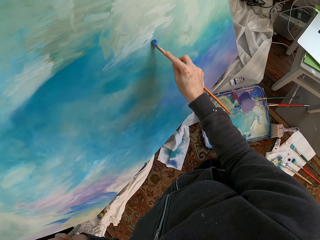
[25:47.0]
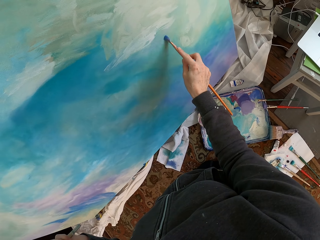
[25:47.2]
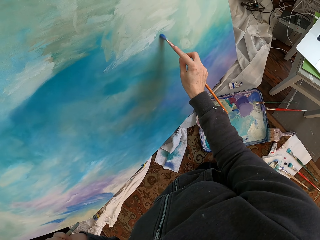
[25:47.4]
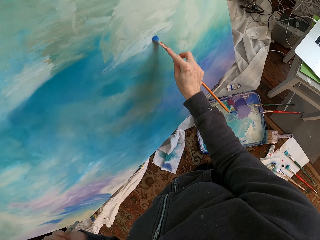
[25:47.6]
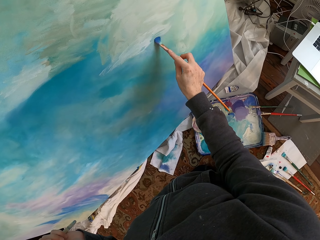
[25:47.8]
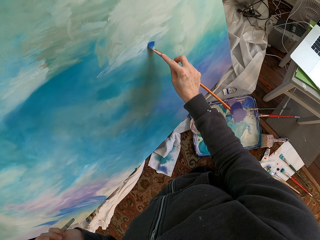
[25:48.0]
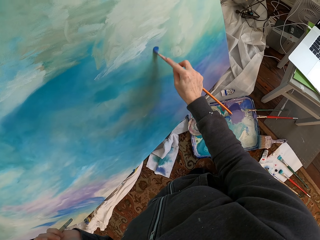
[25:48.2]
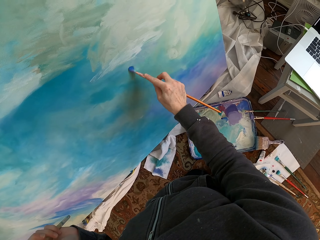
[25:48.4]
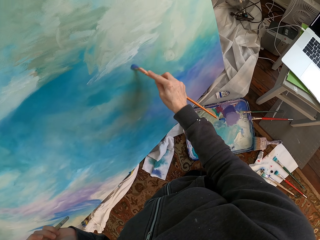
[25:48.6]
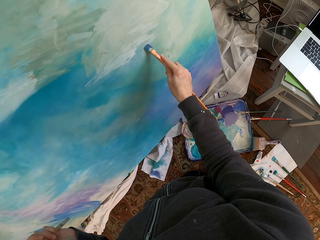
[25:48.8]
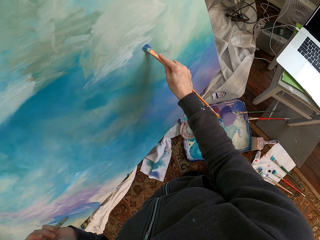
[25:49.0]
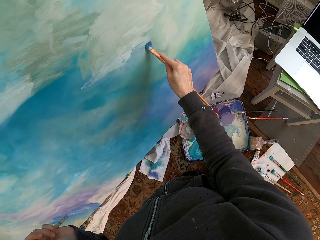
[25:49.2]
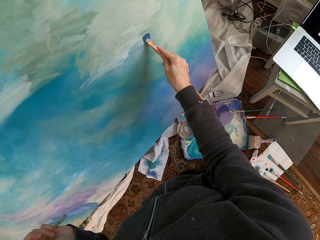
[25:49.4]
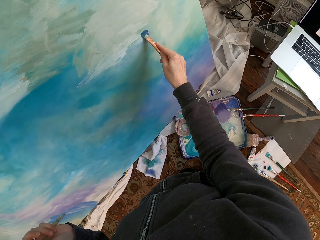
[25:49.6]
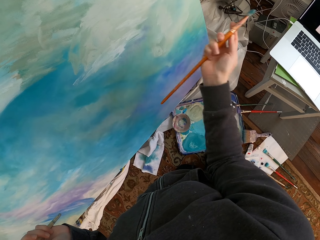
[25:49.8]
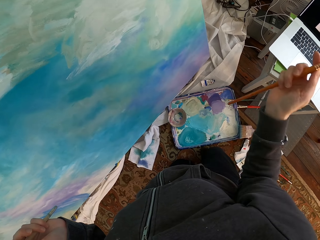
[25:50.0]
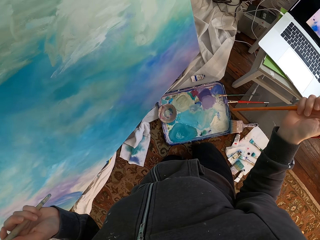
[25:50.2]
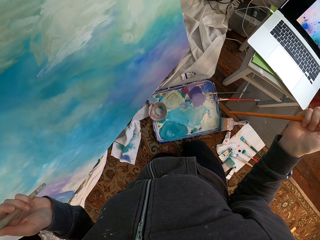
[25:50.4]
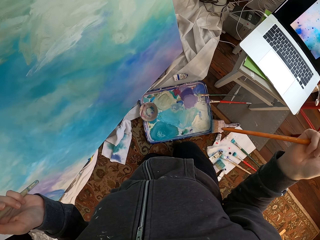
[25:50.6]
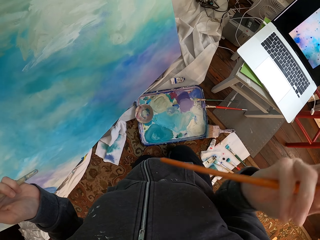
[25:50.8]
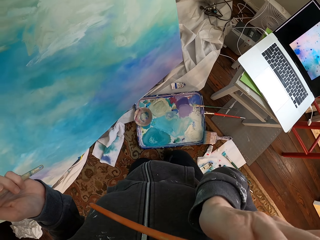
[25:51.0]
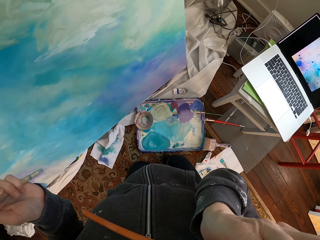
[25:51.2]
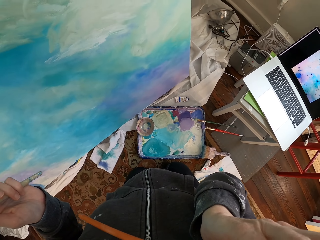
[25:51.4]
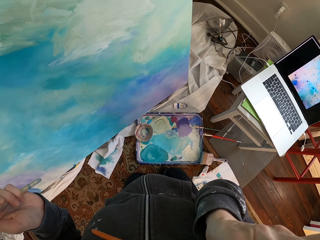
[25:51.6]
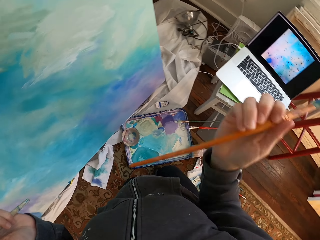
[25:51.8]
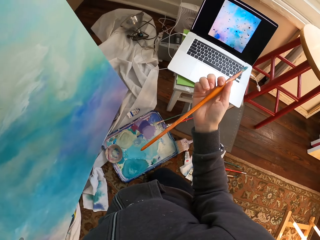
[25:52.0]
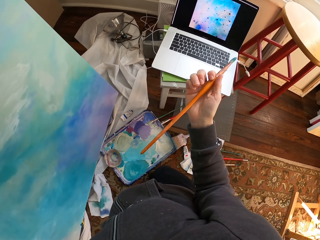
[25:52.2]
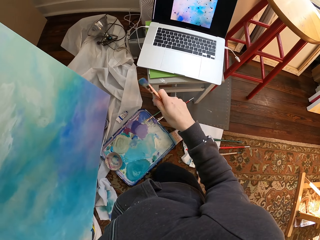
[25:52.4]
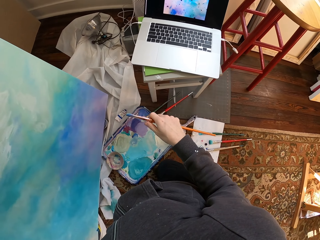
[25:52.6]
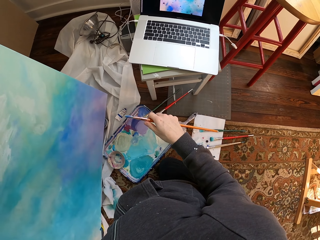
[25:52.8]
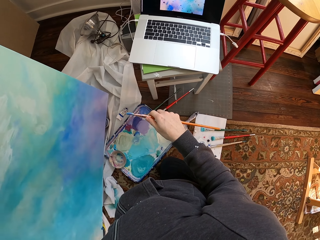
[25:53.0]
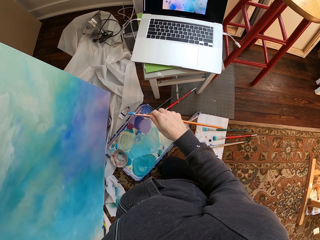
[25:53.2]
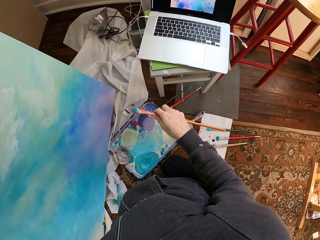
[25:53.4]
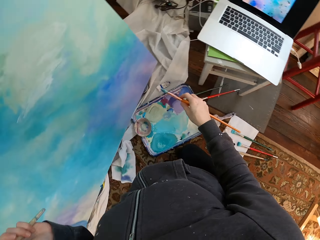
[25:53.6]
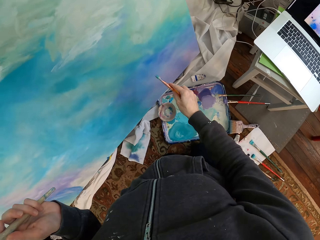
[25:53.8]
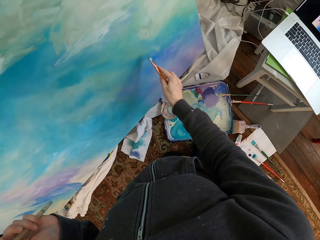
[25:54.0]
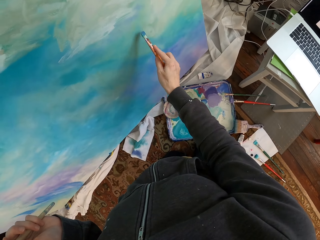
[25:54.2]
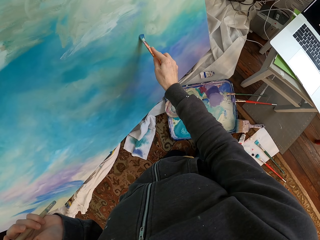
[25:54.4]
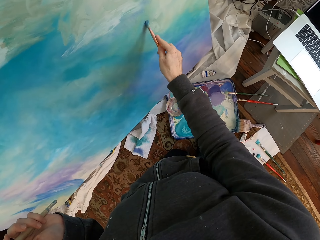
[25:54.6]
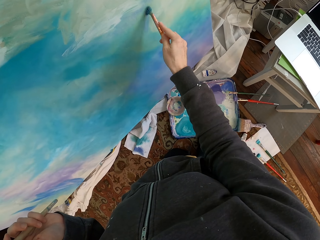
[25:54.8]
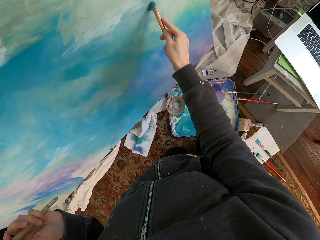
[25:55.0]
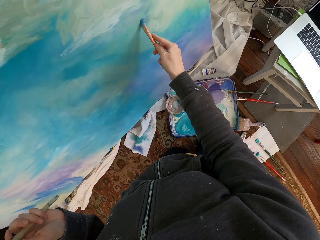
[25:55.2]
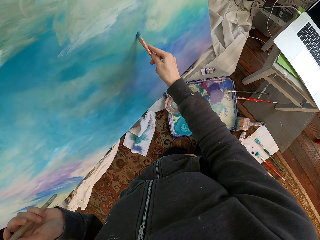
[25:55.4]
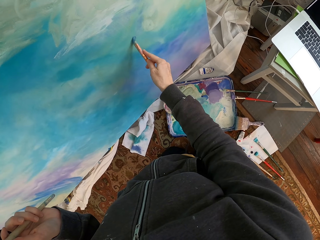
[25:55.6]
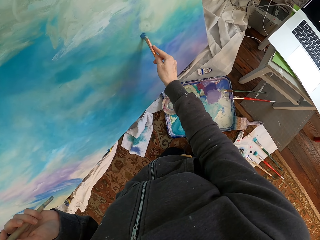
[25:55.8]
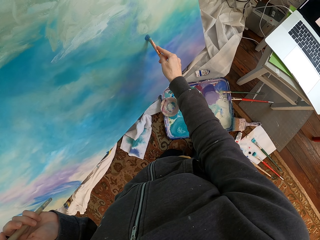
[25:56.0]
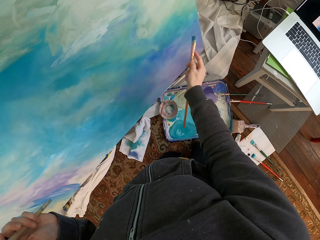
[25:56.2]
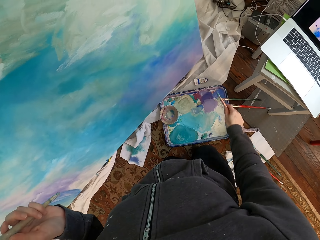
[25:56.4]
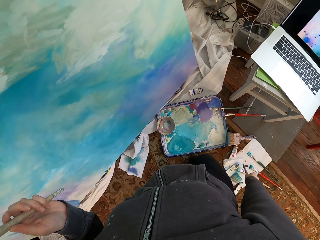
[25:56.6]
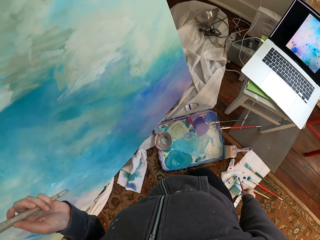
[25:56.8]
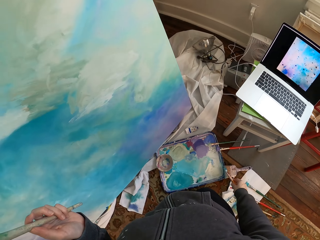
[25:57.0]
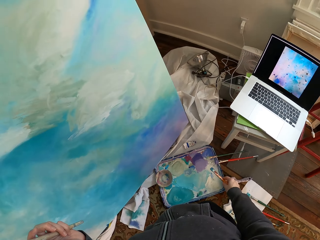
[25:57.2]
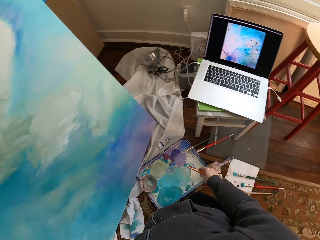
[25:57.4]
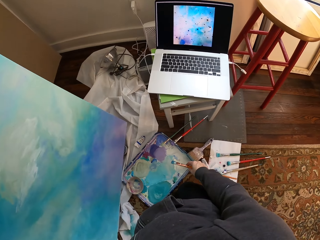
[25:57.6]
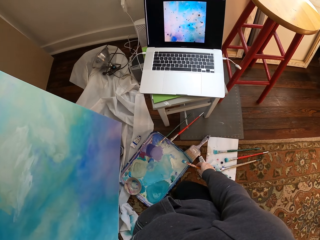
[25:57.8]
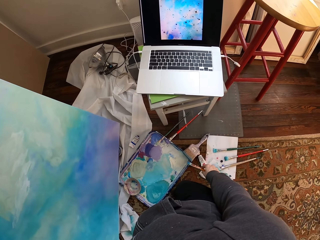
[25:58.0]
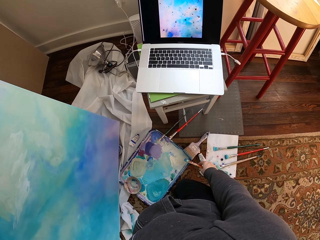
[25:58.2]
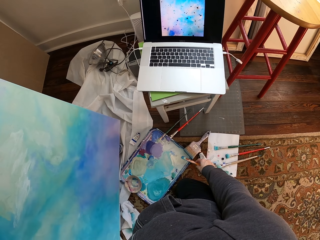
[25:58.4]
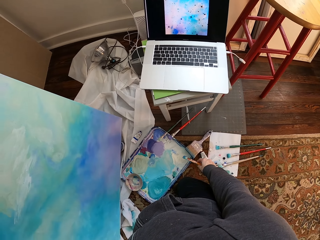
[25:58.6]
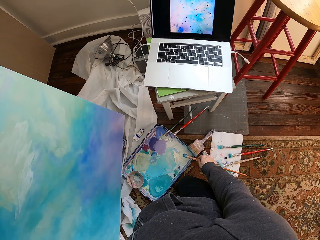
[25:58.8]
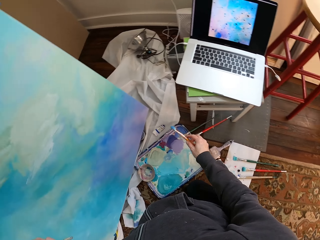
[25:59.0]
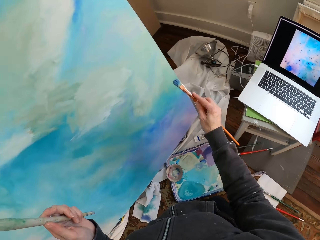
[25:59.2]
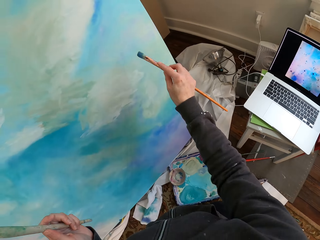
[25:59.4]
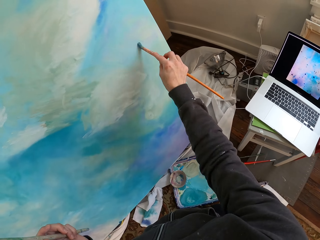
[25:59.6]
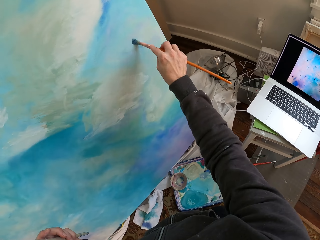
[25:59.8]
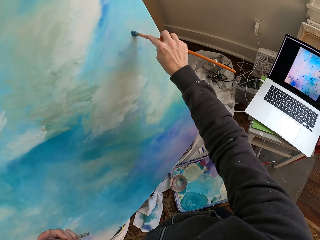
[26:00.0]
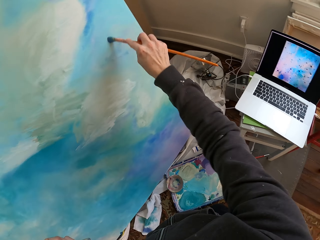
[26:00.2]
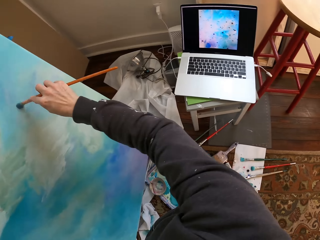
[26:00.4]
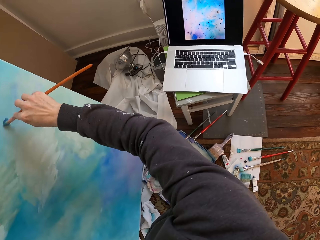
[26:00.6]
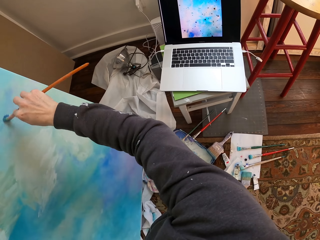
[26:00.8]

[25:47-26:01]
The camera wearer paints. She removes a brush from a painting. She touches her face, and lowers her hand. She looks at the painting. She paints. She lowers a hand holding the brush. She looks at the painting.

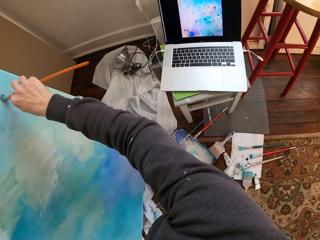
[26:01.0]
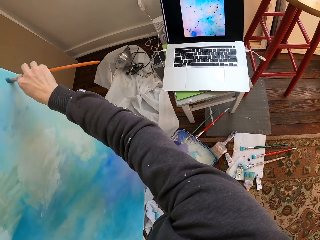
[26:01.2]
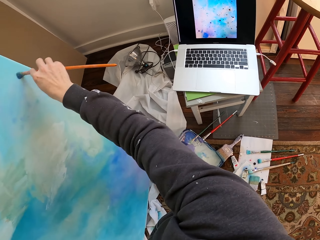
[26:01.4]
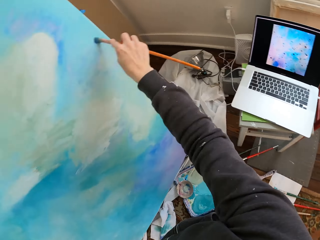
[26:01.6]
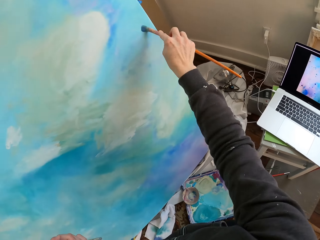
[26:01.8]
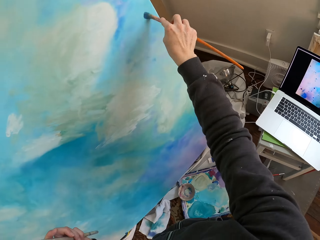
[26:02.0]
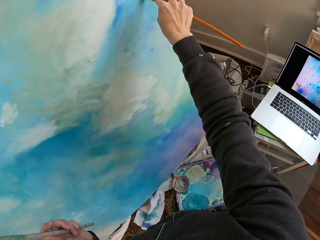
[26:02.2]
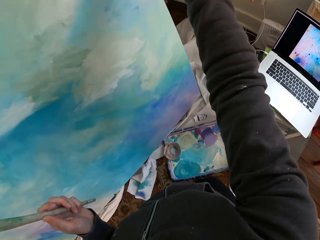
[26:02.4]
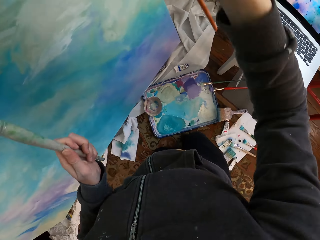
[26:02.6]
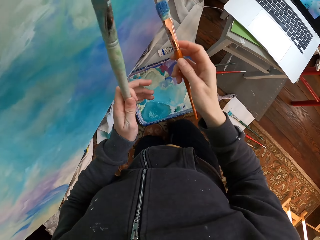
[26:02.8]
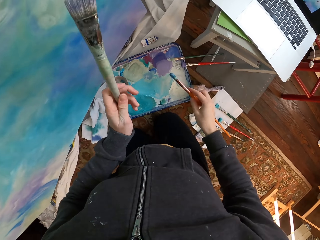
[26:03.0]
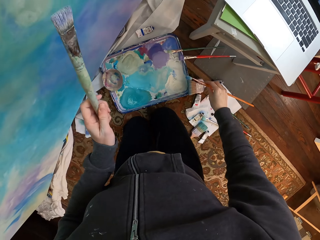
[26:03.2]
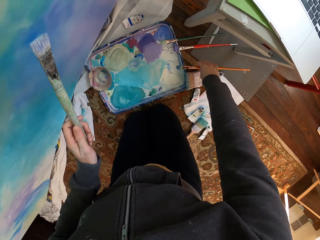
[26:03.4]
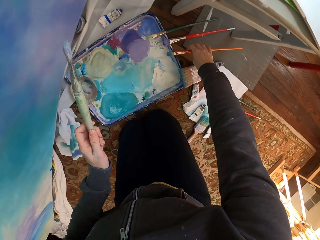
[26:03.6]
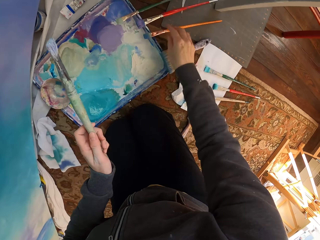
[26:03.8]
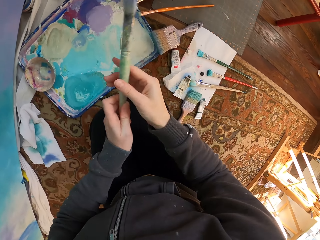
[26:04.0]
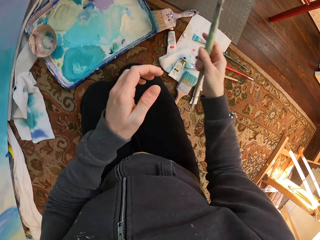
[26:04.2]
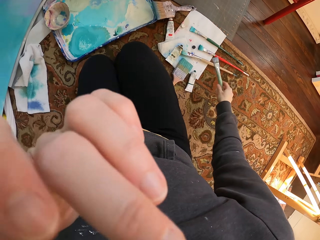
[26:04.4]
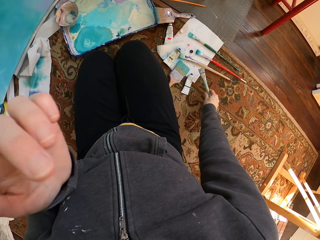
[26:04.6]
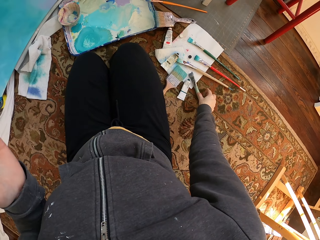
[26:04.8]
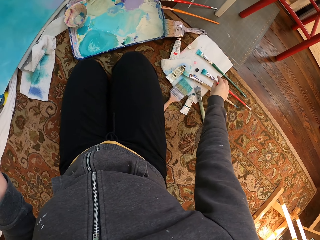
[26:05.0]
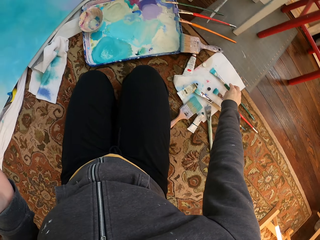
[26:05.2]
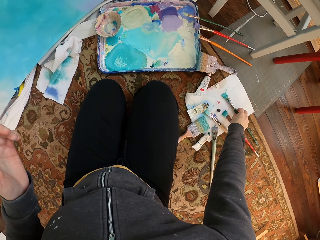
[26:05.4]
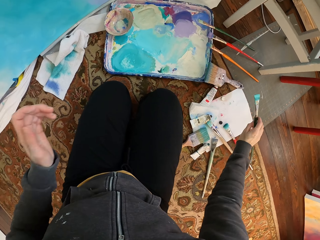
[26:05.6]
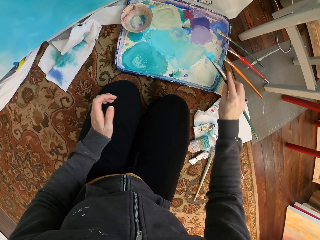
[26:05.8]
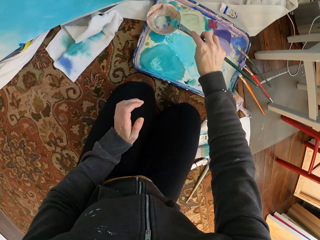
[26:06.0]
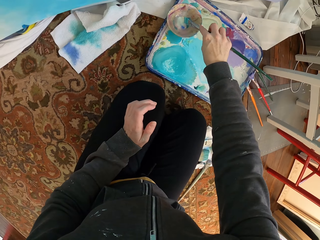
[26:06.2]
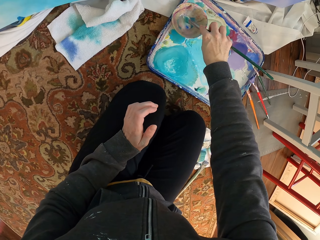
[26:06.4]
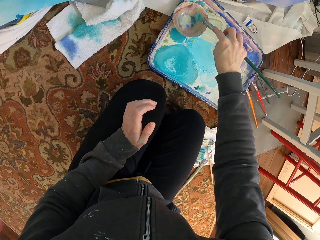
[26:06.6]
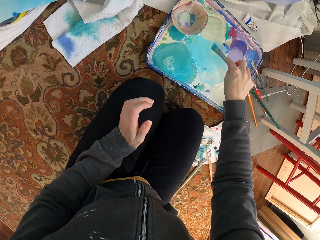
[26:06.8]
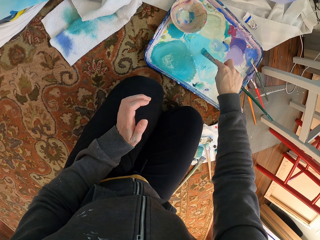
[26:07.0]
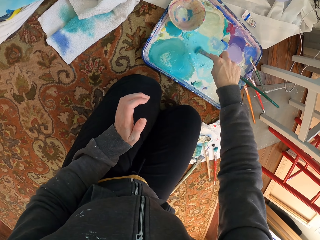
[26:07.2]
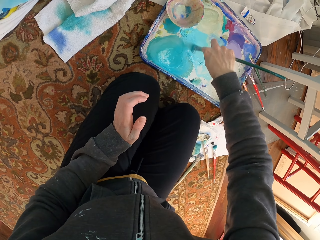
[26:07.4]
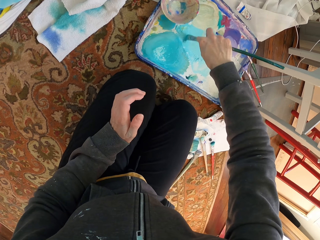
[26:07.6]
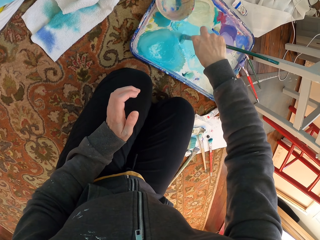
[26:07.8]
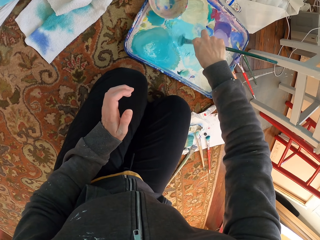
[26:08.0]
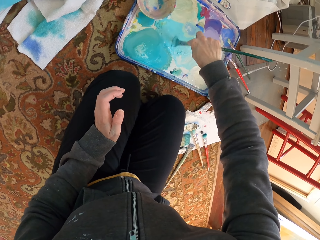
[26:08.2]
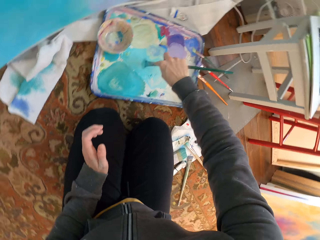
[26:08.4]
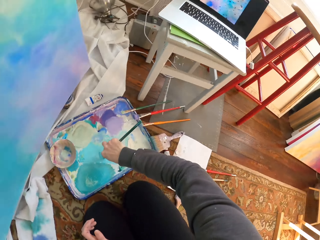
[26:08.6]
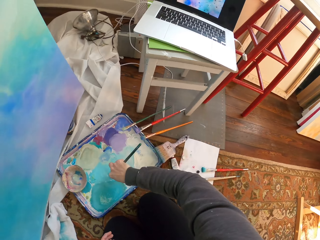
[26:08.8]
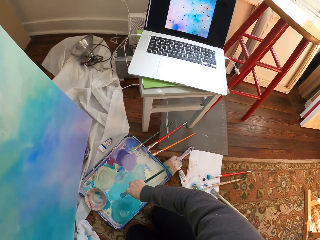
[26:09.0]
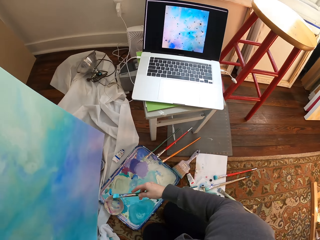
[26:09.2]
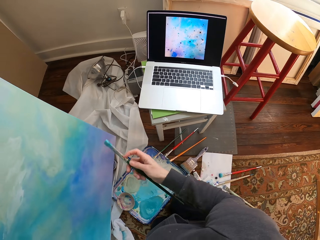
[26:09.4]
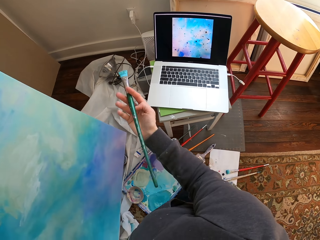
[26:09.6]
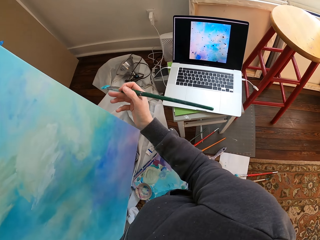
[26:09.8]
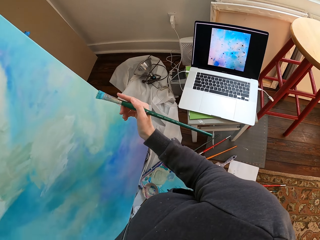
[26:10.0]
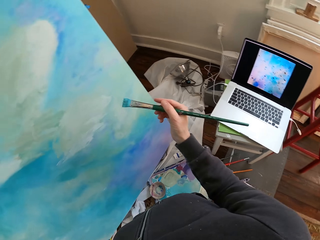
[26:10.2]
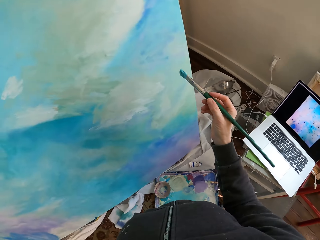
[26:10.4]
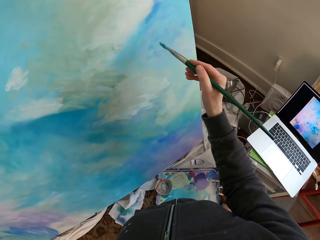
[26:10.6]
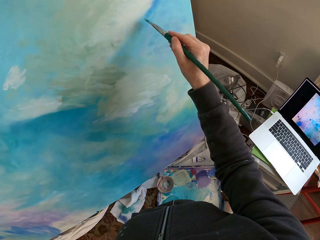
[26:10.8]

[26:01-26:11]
The camera wearer paints. She lowers a hand holding a brush. She puts the brush on a paint container or paint holder. She picks the brush from her left hand. She puts the brush down. She picks the brush from the paint holder. She dips the brush in varnish. She mixes the varnish with a paint, with the brush.
